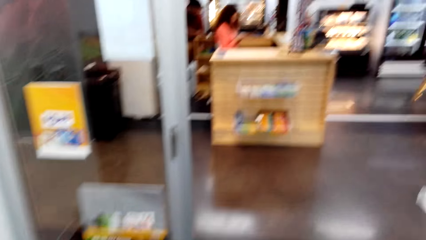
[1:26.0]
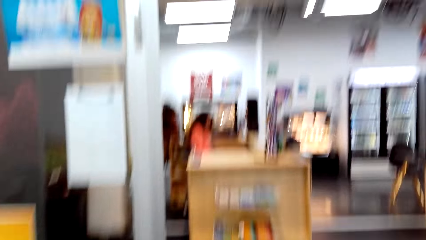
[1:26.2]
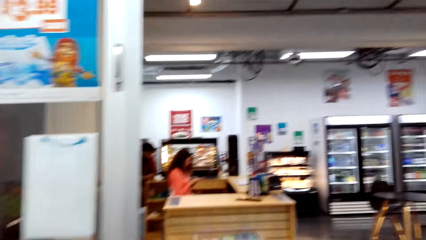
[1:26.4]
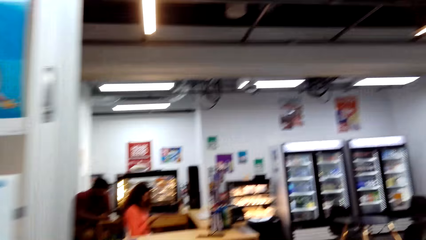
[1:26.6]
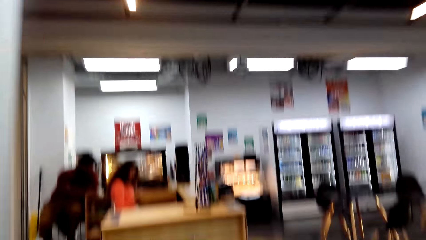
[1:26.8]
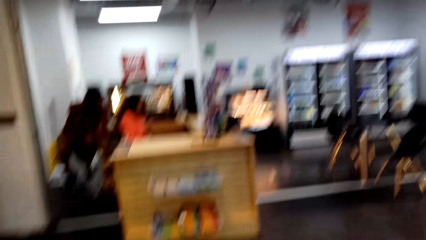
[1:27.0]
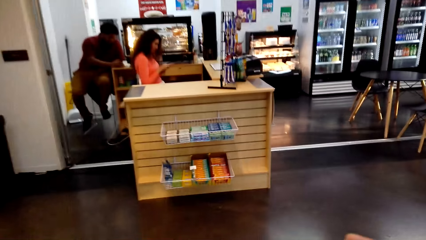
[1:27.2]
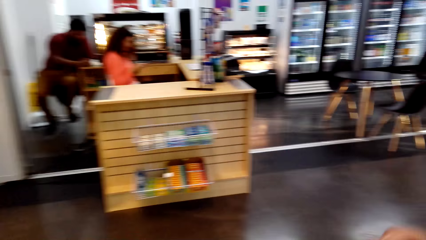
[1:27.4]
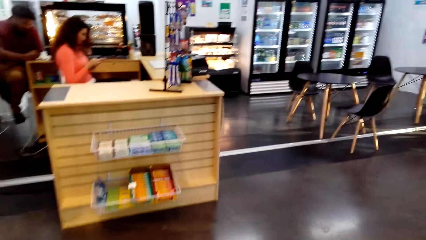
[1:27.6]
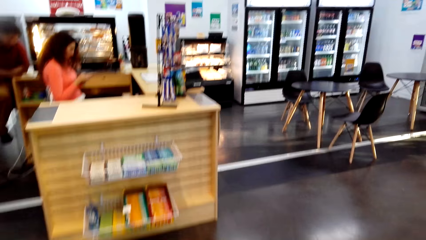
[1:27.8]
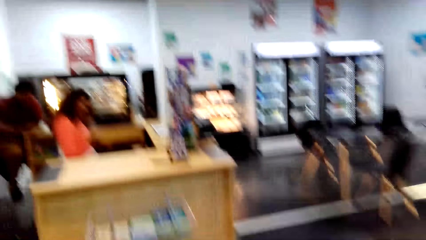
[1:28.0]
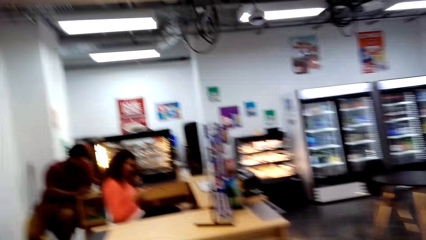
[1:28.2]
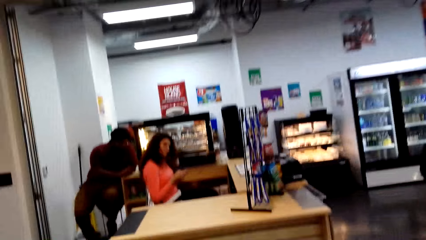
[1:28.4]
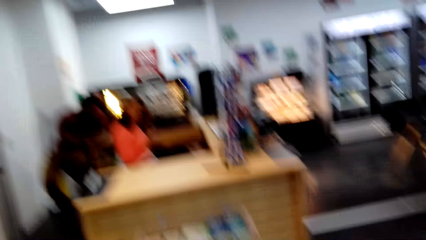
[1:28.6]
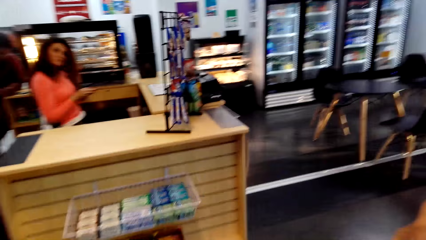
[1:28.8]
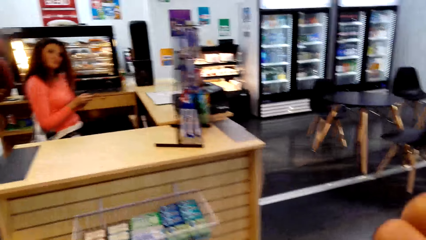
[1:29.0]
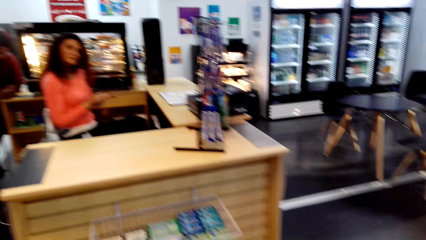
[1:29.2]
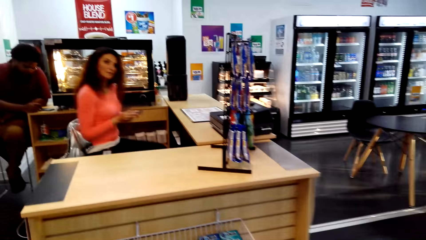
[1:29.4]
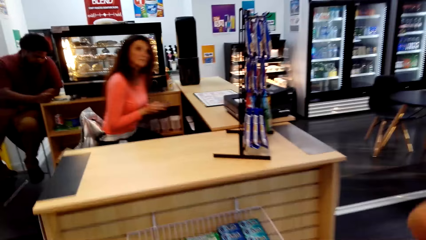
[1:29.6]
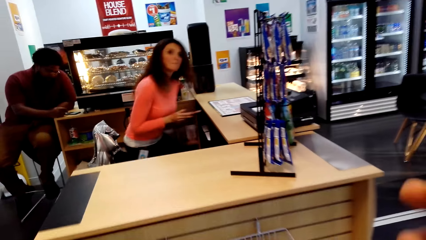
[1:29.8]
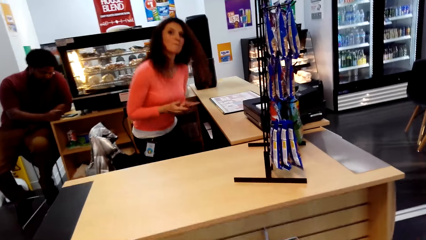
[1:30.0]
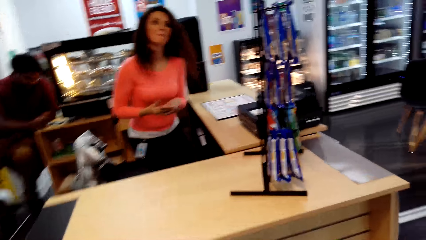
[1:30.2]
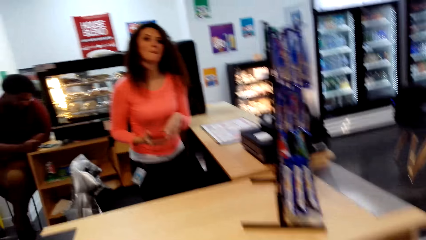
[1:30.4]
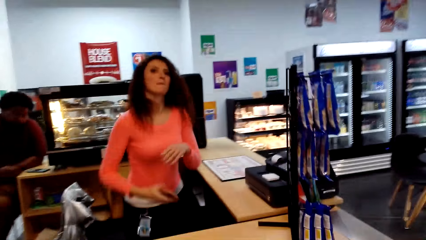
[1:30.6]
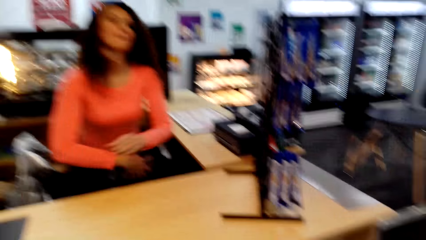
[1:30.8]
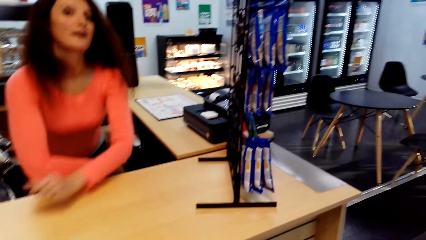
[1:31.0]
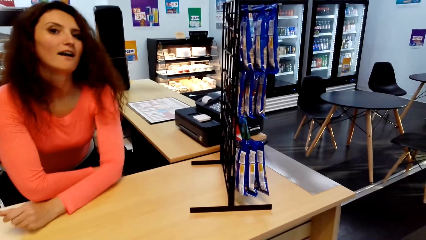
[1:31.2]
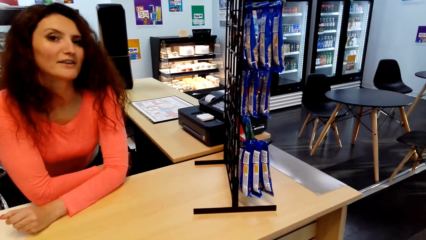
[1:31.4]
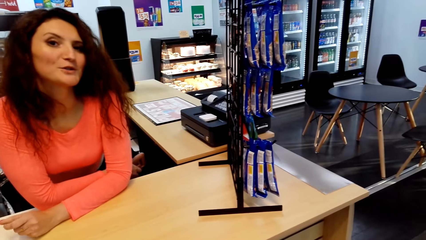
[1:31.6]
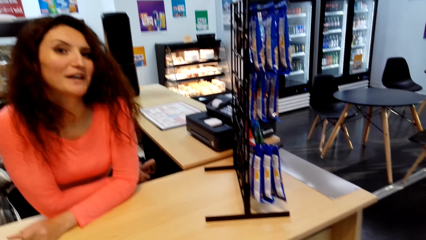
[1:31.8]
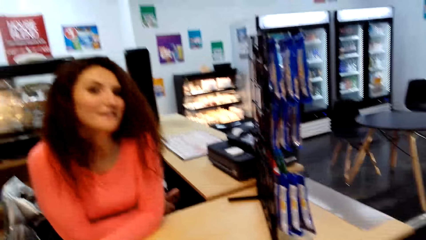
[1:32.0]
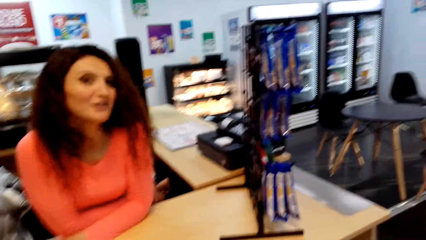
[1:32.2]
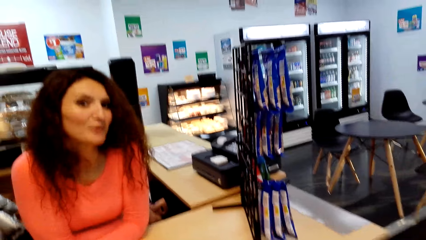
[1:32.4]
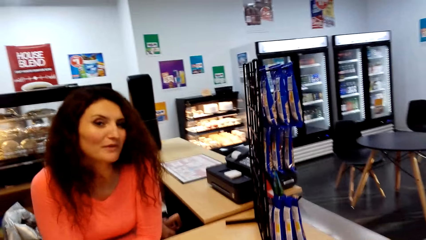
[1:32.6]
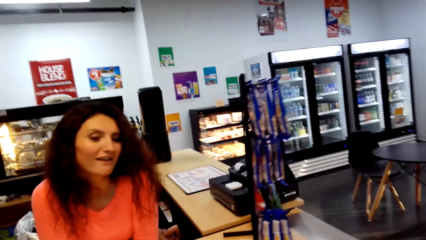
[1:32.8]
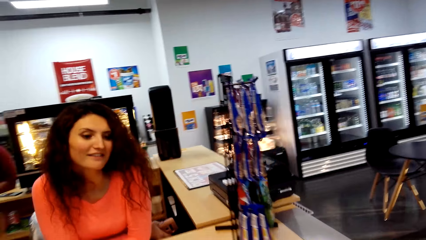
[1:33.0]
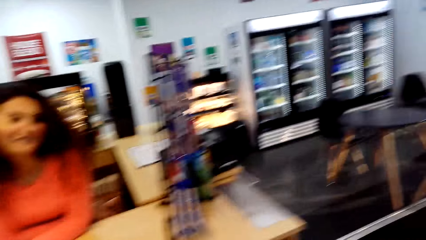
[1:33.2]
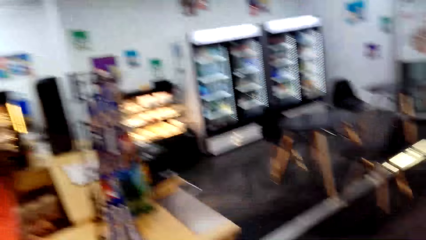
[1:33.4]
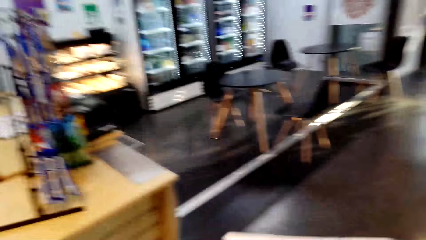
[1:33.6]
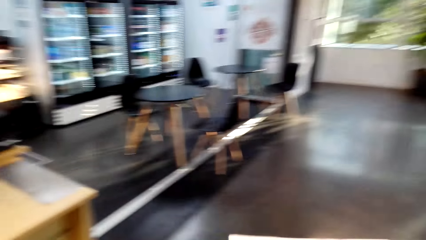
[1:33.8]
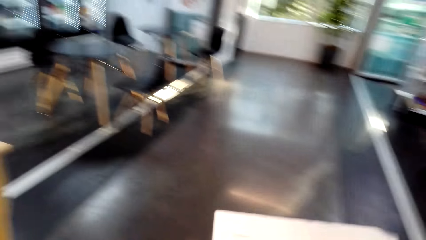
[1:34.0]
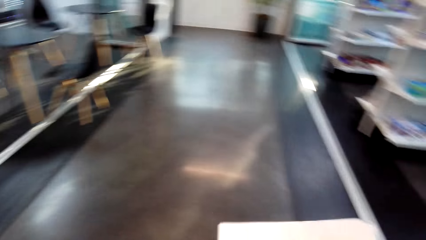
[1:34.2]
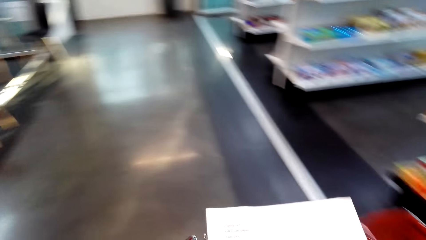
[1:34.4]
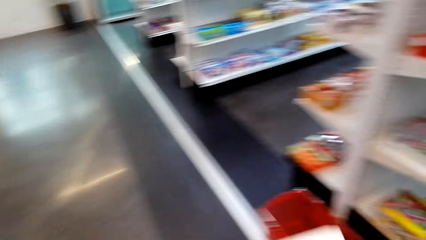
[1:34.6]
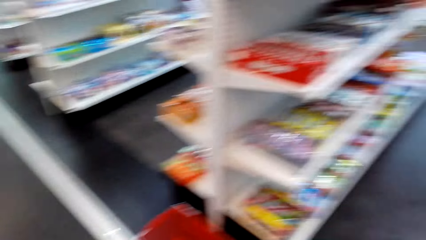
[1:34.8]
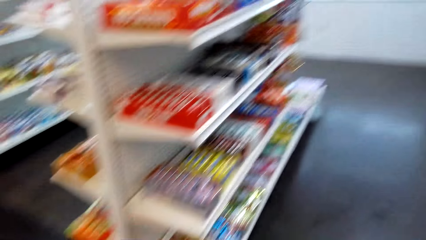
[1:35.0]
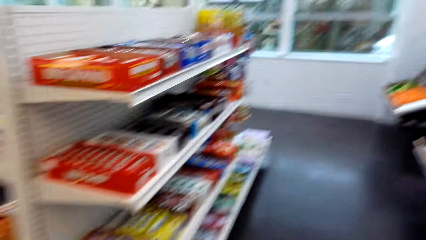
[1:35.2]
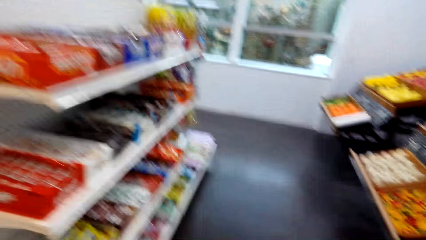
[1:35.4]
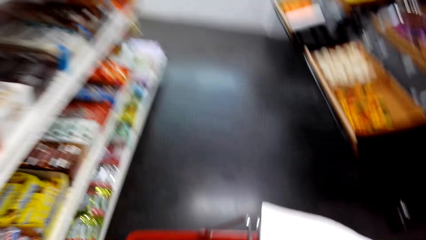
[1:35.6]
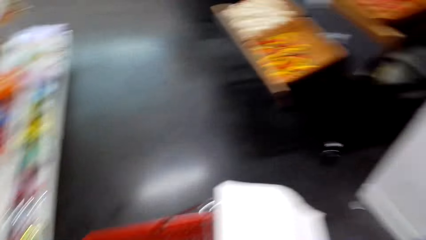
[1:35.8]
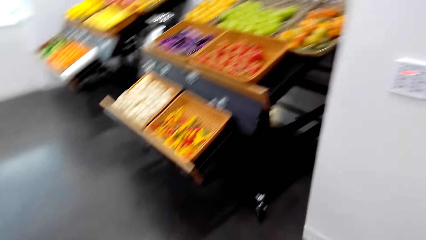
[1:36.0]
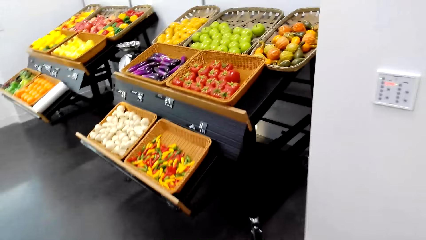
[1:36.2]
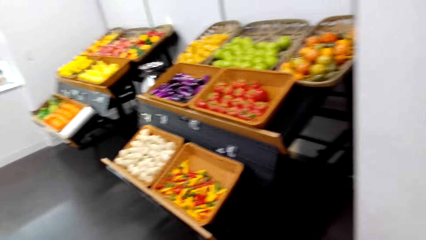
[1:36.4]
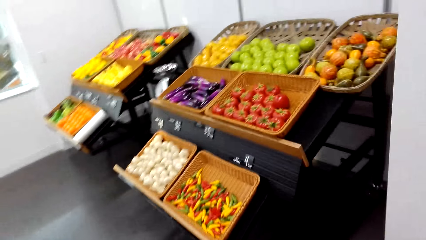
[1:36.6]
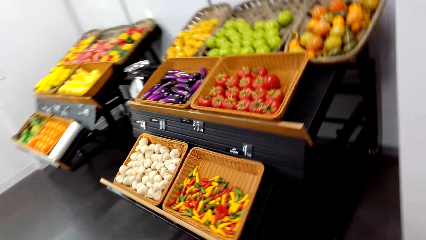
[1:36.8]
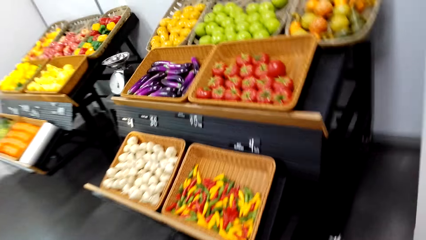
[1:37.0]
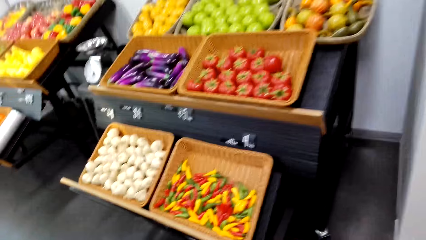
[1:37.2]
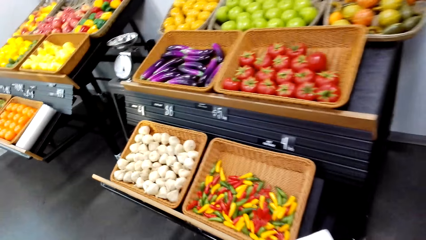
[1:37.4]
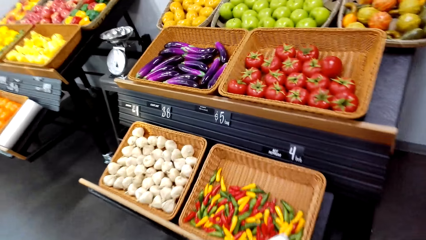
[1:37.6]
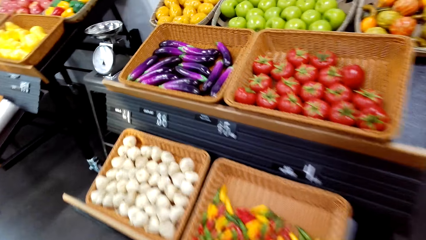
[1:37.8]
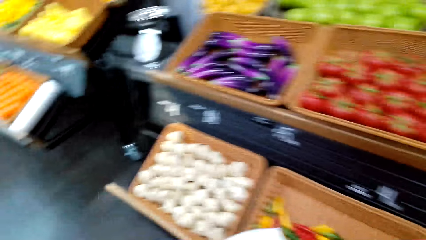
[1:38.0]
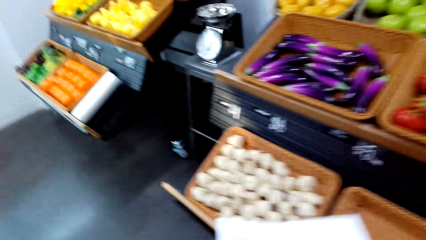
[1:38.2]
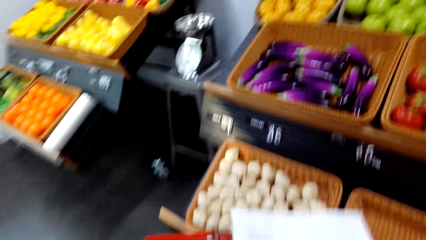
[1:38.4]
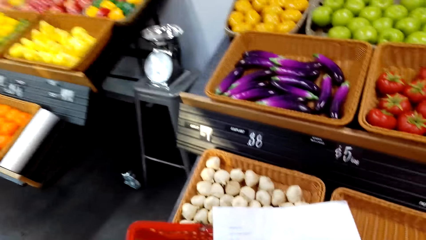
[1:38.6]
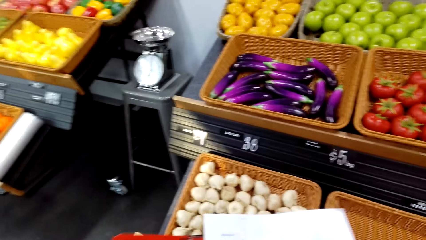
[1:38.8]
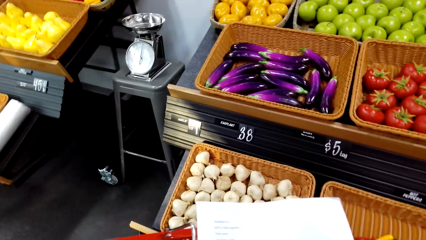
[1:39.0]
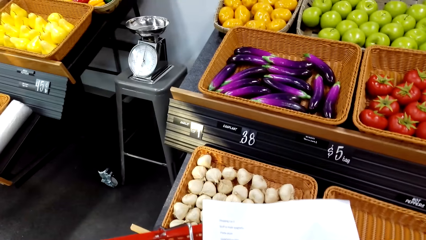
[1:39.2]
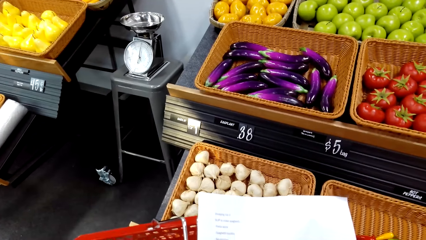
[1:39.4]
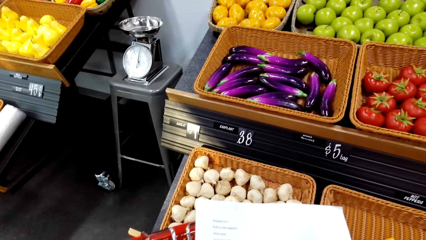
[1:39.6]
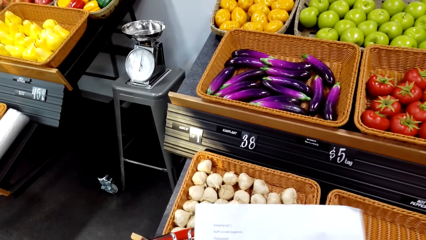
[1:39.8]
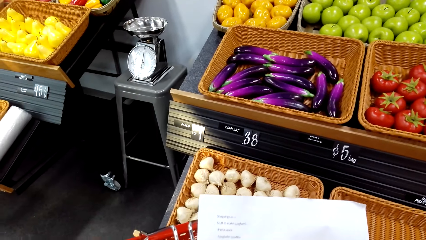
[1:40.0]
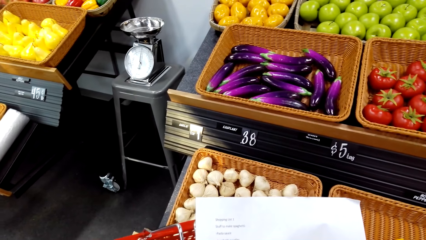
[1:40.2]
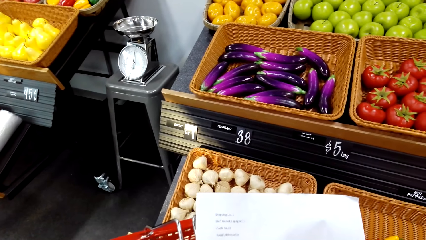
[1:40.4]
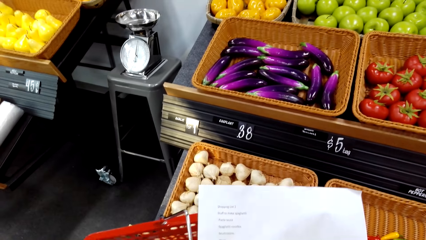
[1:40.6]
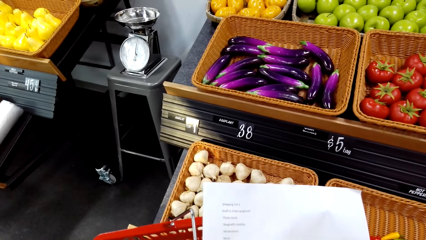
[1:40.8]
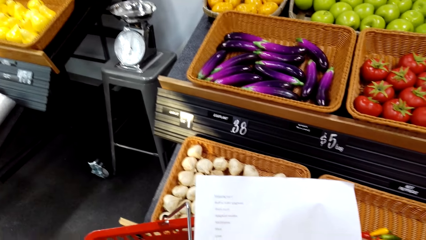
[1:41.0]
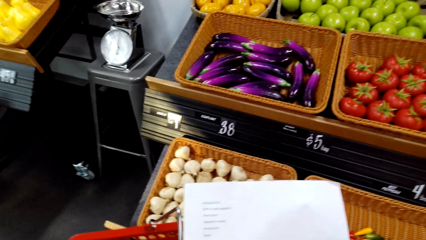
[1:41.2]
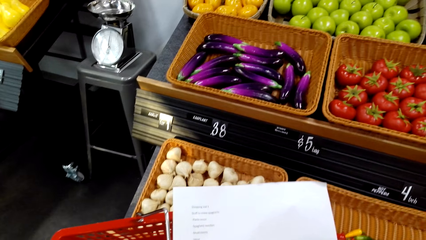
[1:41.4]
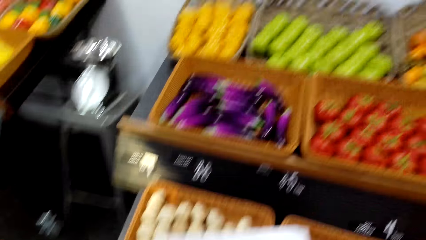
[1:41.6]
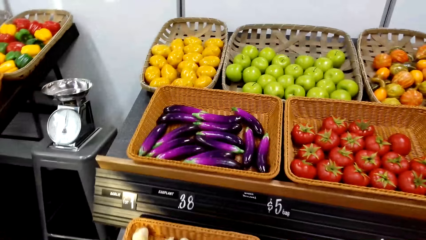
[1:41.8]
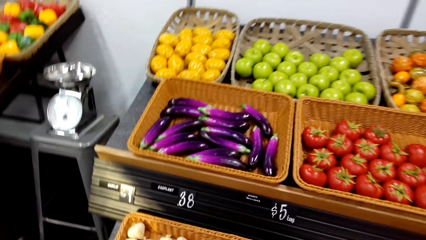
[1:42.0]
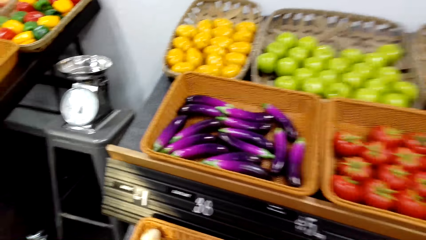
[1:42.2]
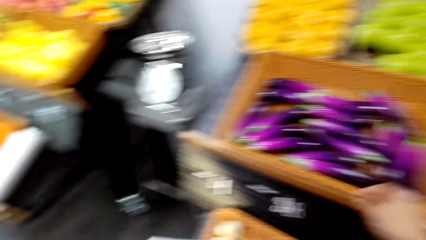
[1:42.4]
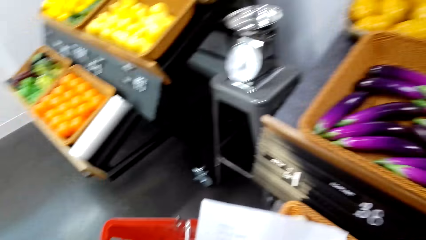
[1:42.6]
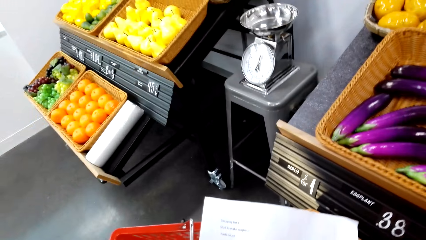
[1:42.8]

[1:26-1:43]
The camera wearer converses with a cashier. They walk around the supermarket. They enter the shop. They read a paper.
